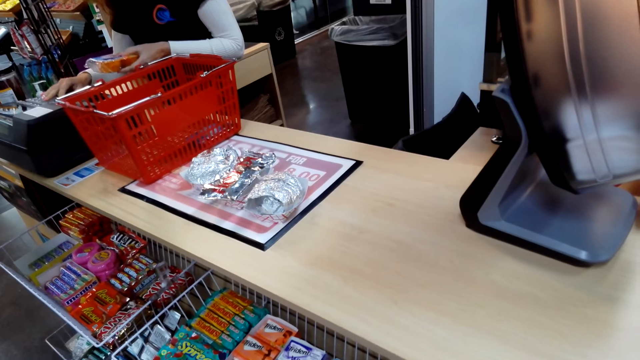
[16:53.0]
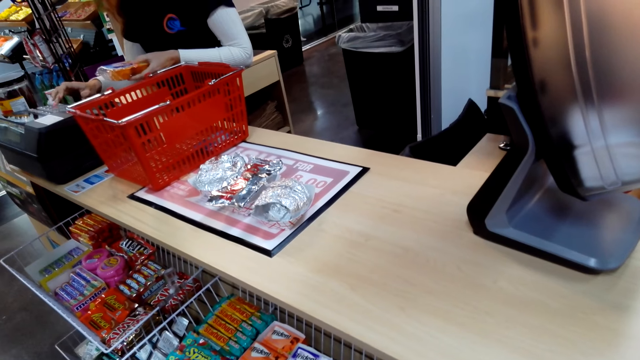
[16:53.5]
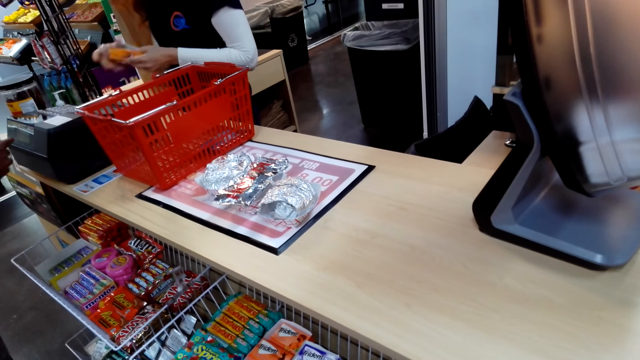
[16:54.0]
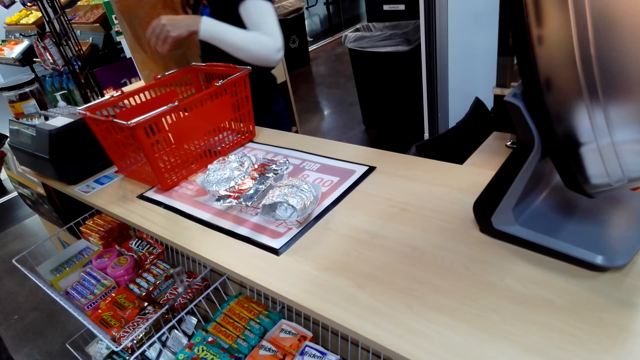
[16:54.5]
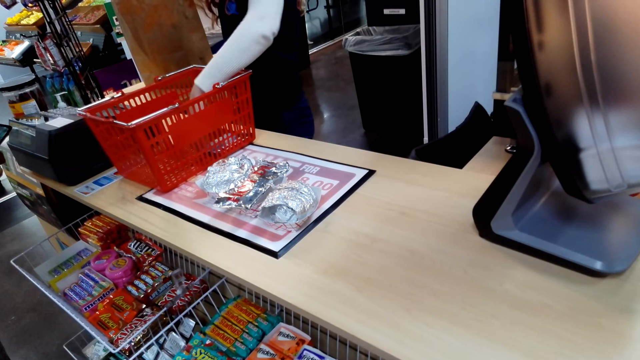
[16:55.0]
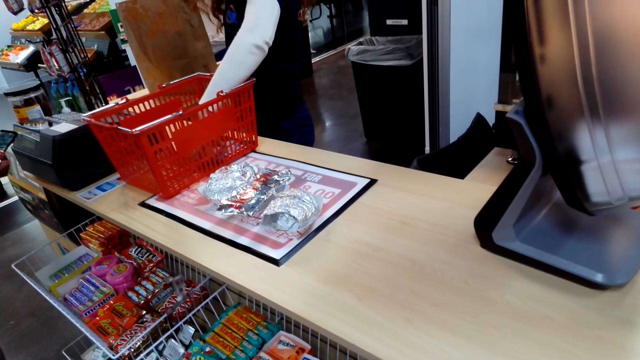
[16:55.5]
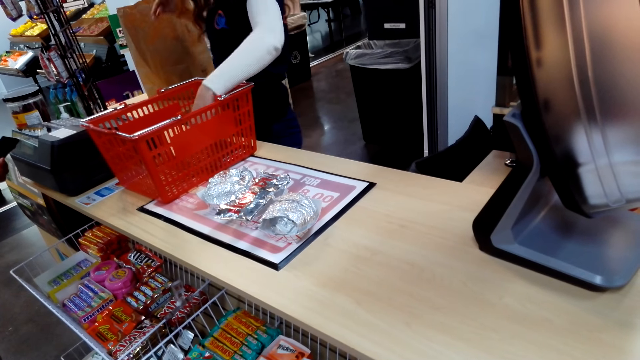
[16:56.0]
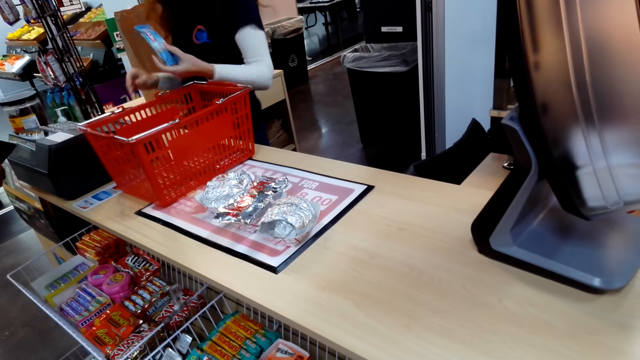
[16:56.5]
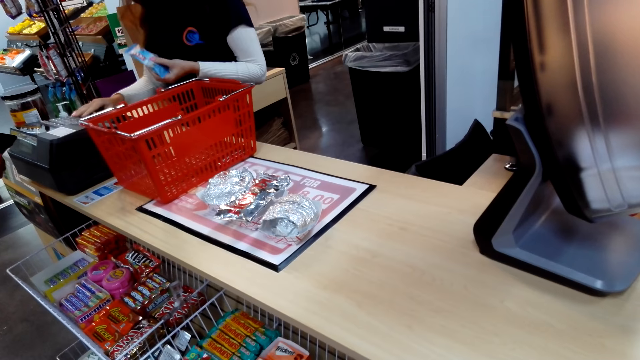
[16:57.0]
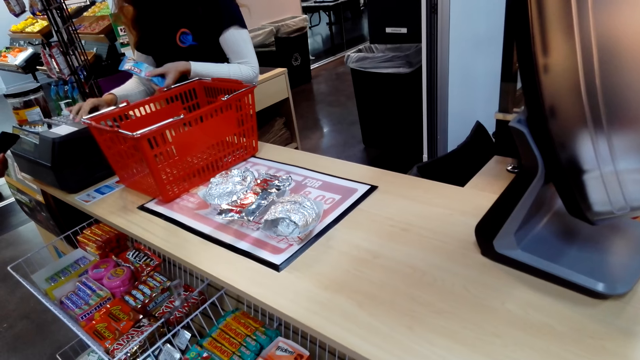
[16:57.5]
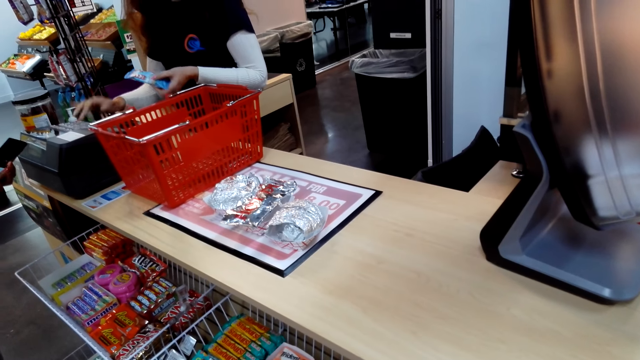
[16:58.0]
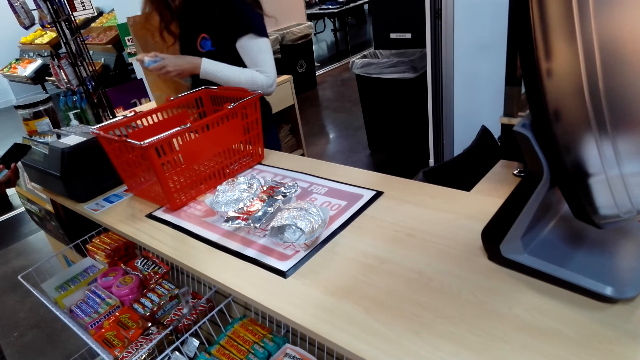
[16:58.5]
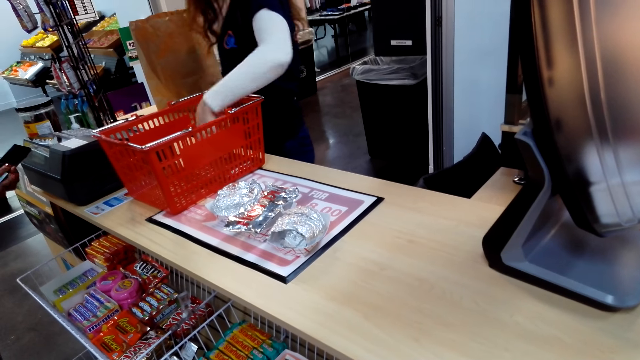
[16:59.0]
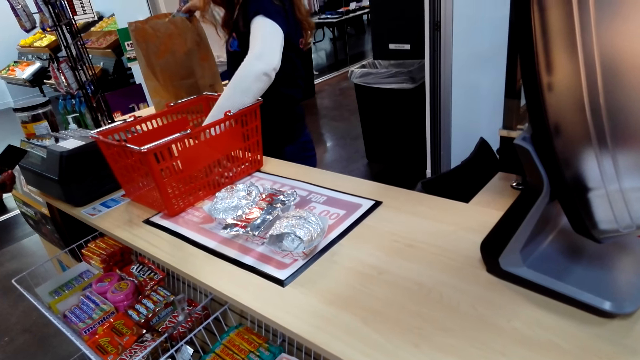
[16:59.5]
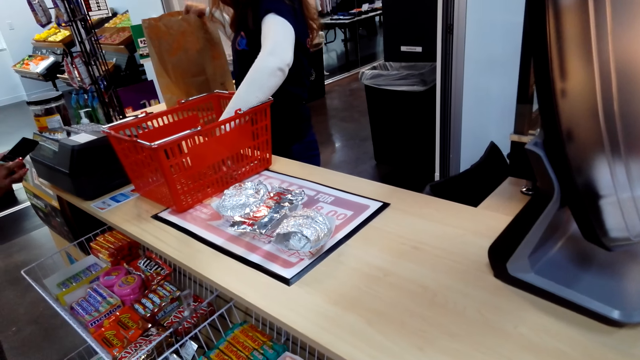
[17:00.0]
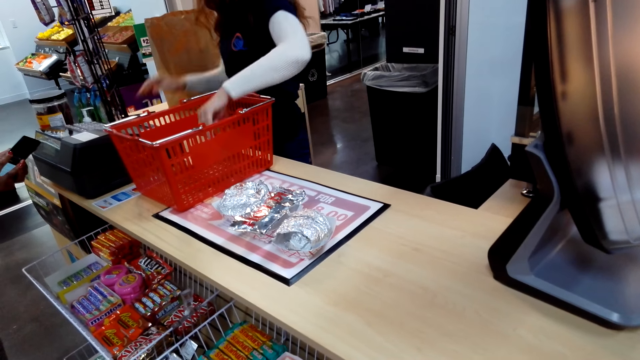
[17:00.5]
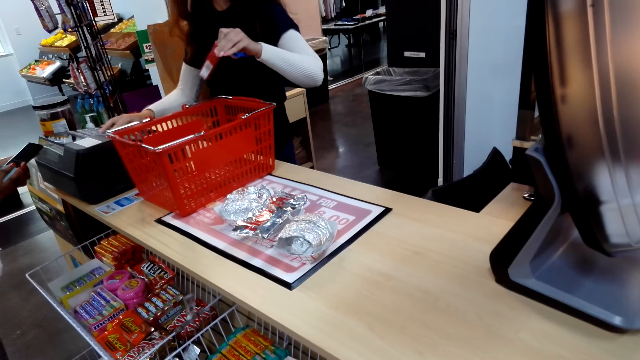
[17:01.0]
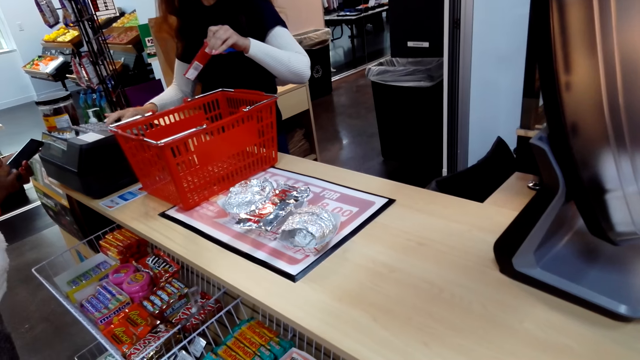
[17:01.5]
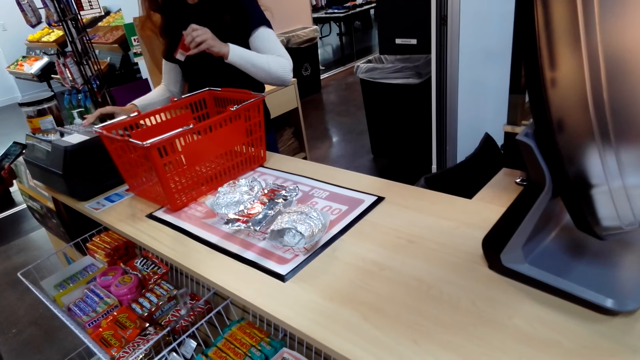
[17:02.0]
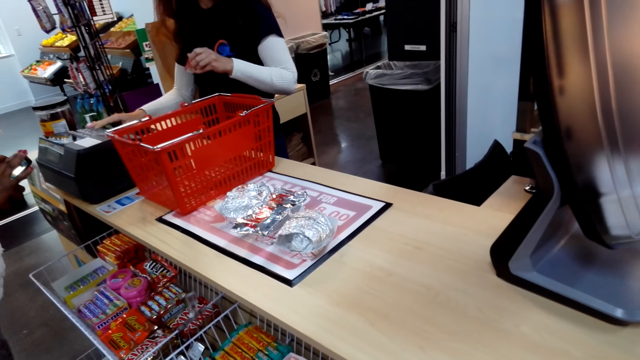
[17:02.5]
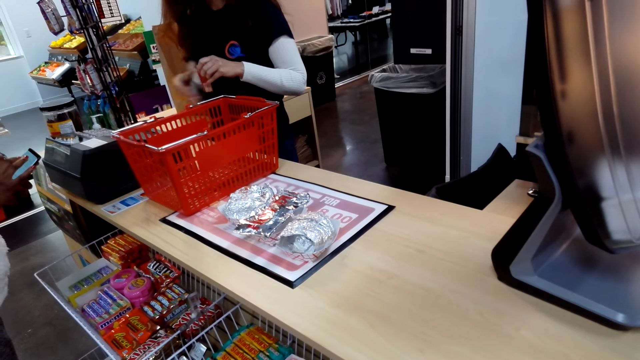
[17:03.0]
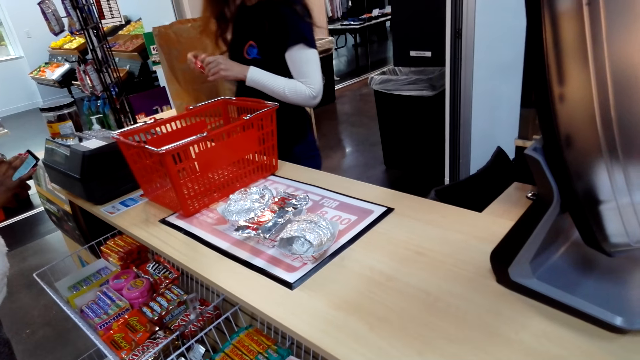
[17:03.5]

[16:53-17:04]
The woman calculates the price and puts something in the bag. The woman picks up something, itemizes the items, calculates the price and puts something in the bag. The woman picks up something and calculates the price.

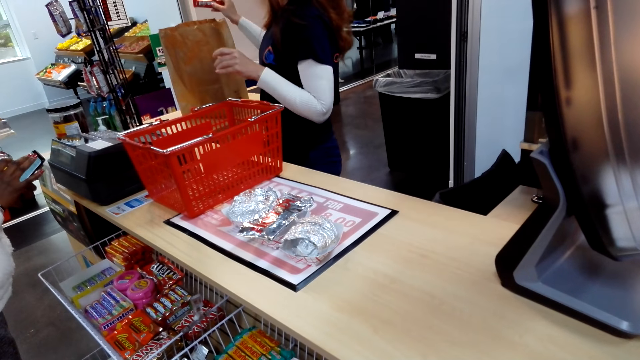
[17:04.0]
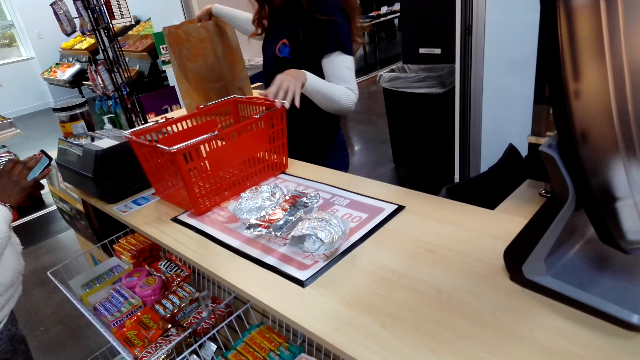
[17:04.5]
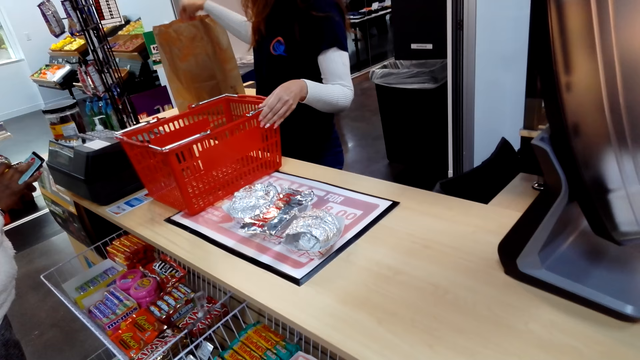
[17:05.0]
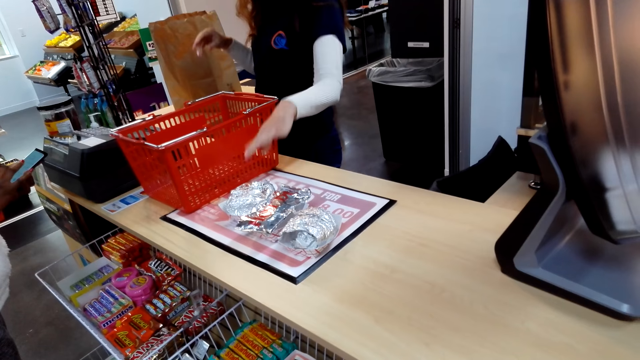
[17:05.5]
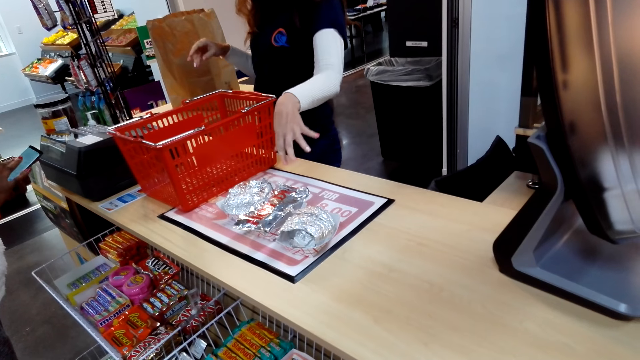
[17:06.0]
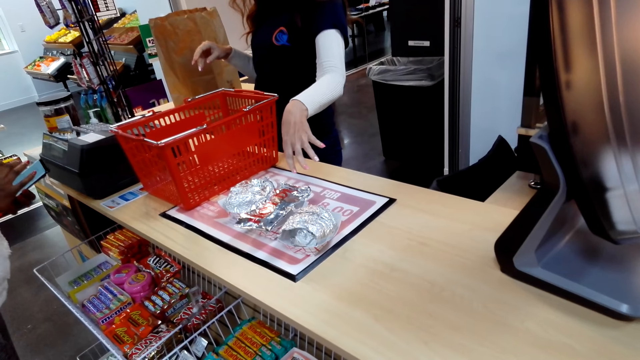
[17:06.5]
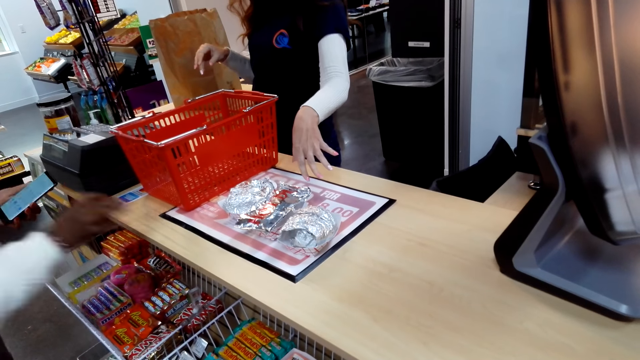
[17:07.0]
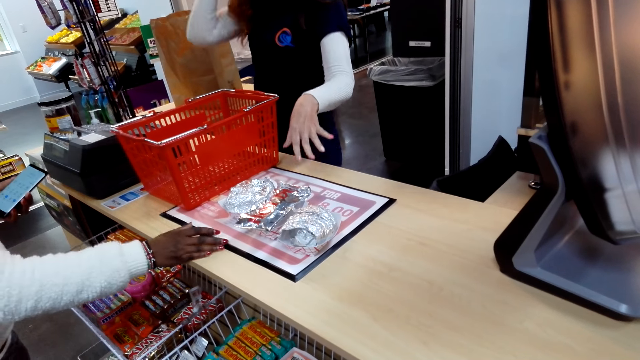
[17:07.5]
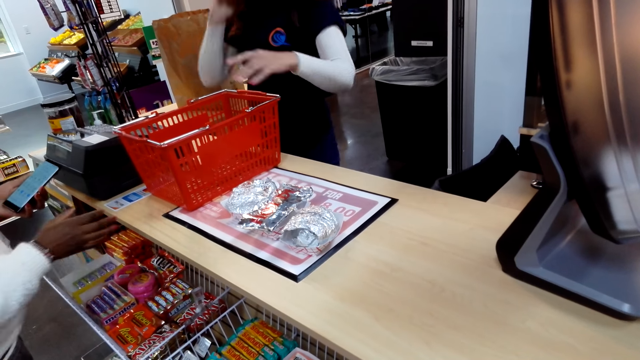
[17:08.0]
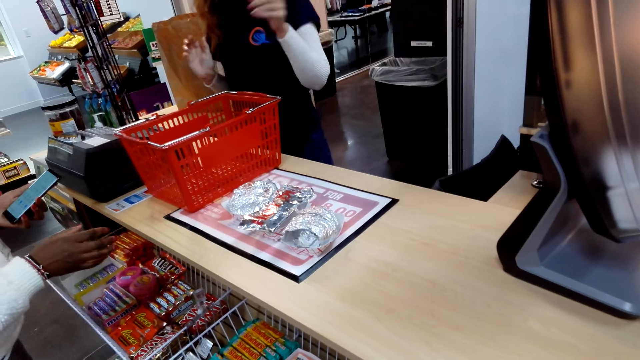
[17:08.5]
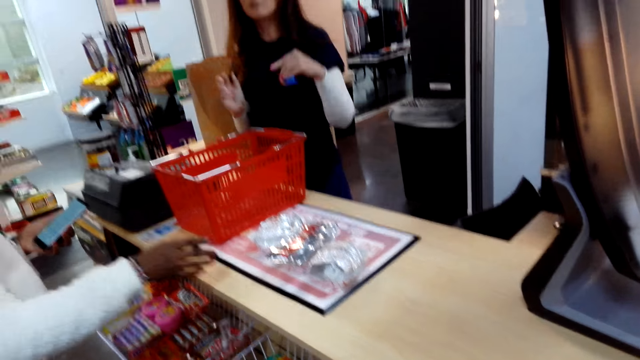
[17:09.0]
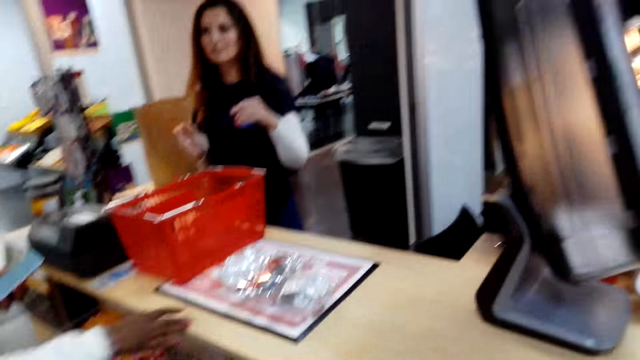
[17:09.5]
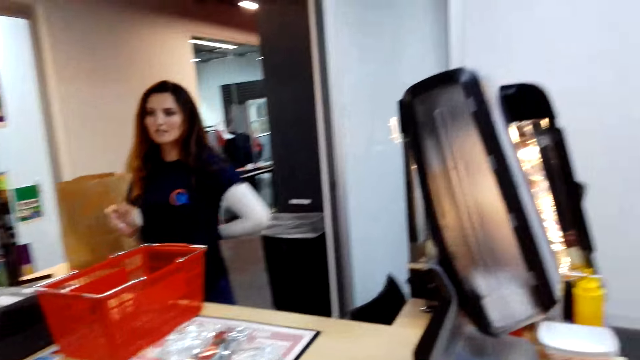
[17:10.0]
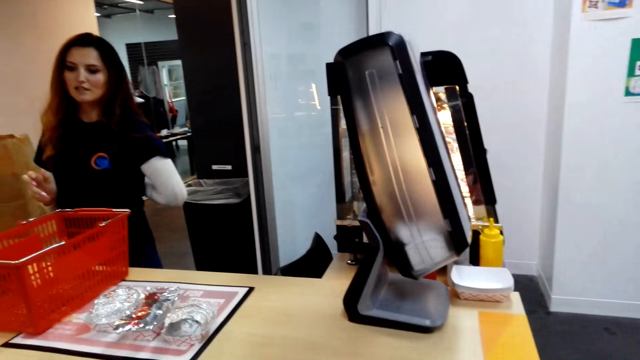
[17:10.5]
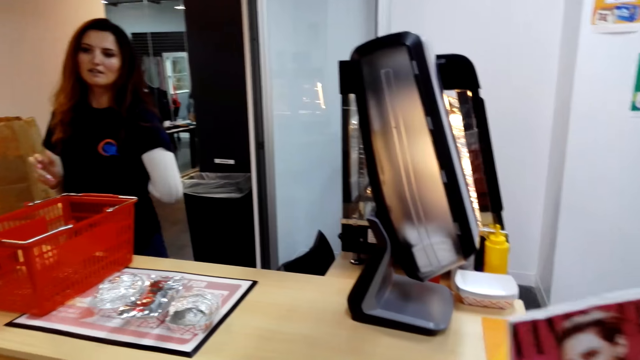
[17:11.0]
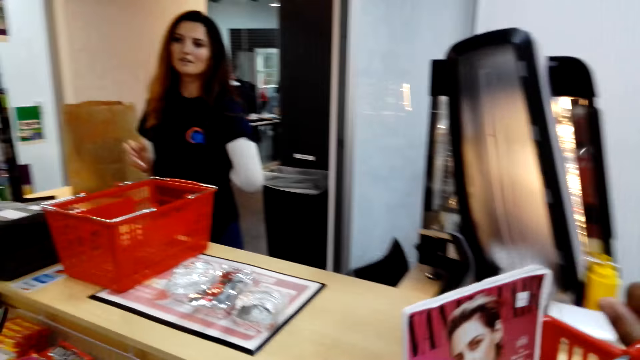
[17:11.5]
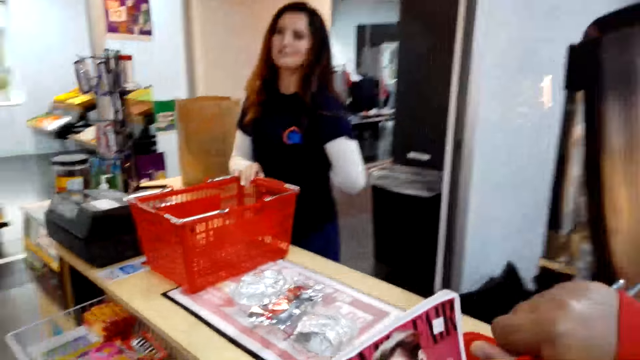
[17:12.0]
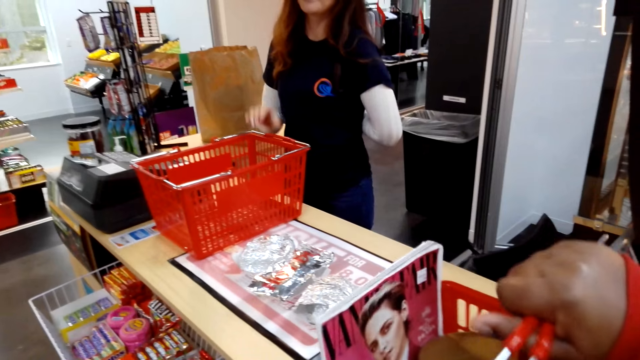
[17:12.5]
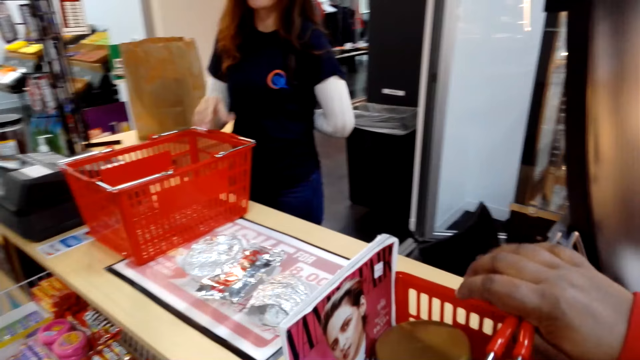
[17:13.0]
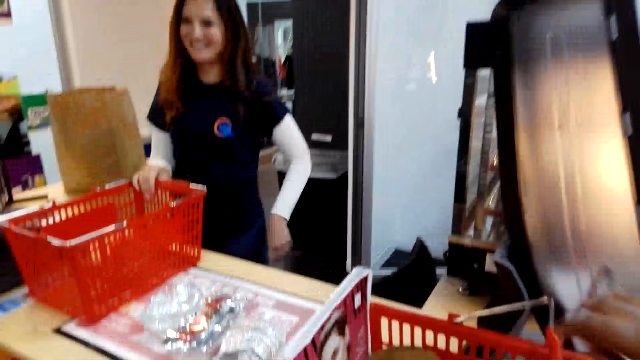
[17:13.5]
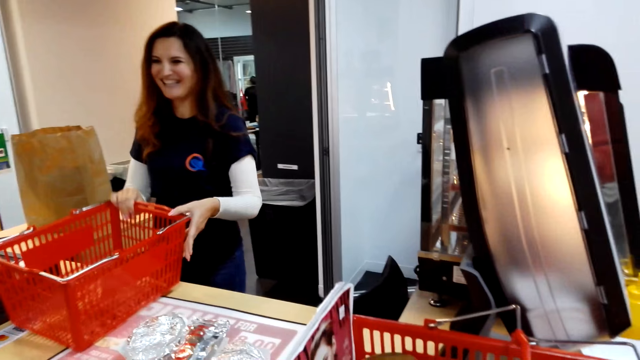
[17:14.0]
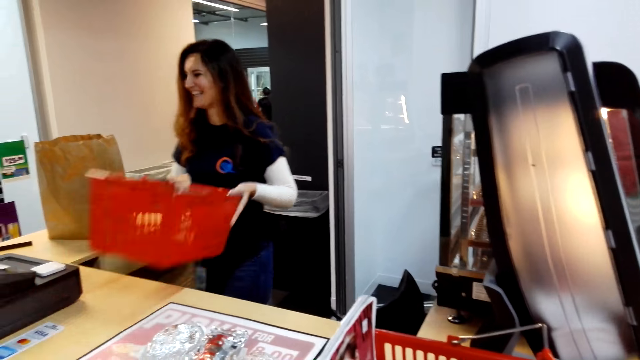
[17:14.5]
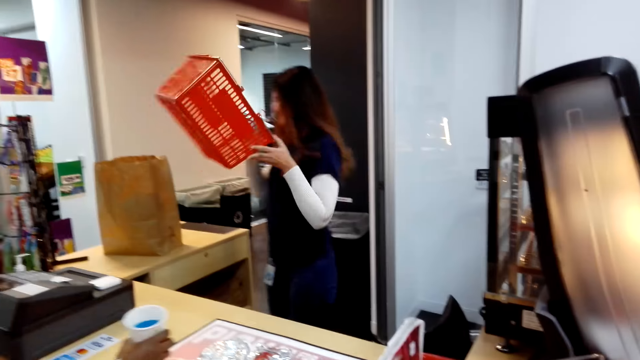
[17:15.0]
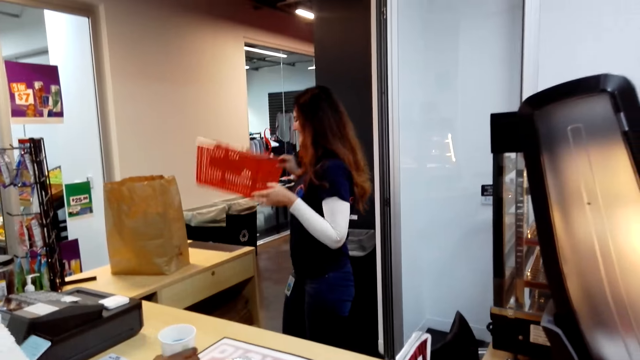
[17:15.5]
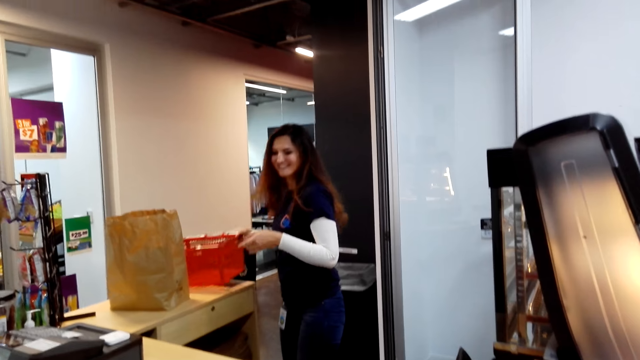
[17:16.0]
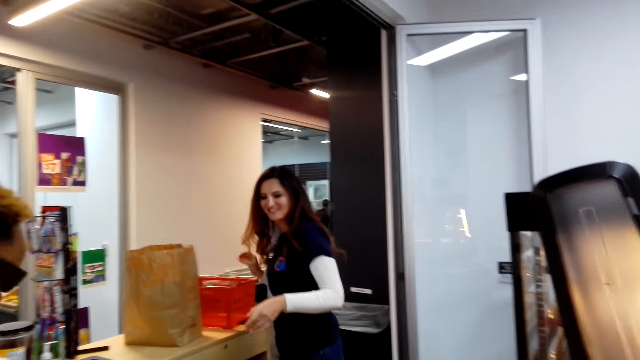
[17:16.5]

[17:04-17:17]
The woman itemizes the items, puts something in the bag and points at the snacks on the counter. Another woman touches the counter. The first woman converses with the other woman. The first woman touches her back. The camera wearer walks around. They put the shopping basket on the counter. The first woman picks up the shopping basket. The other woman puts the juice on the table. The first woman puts the shopping basket aside.
